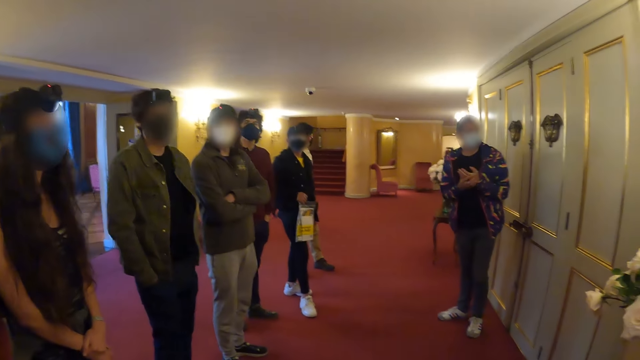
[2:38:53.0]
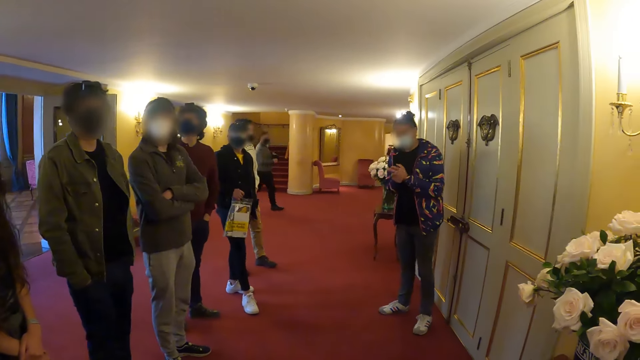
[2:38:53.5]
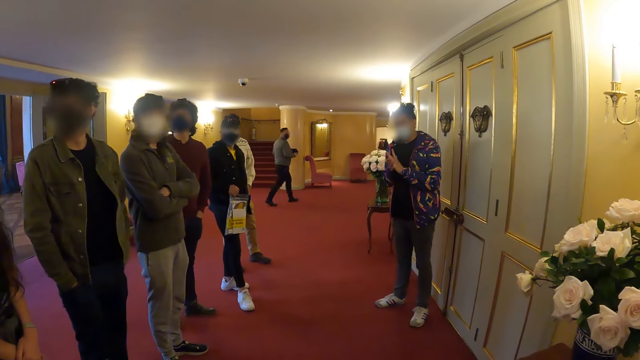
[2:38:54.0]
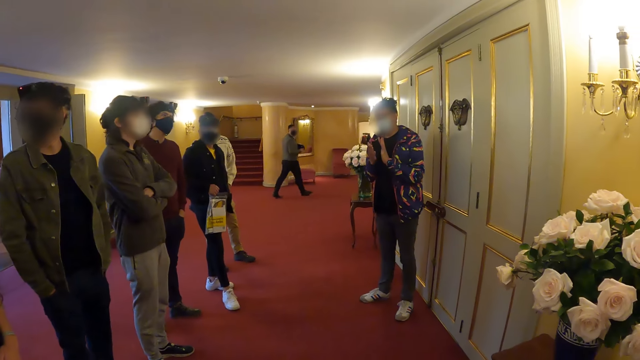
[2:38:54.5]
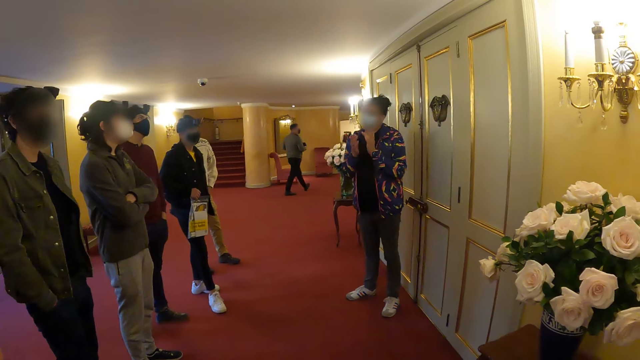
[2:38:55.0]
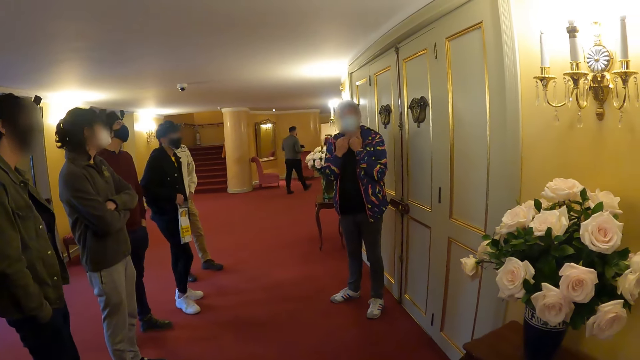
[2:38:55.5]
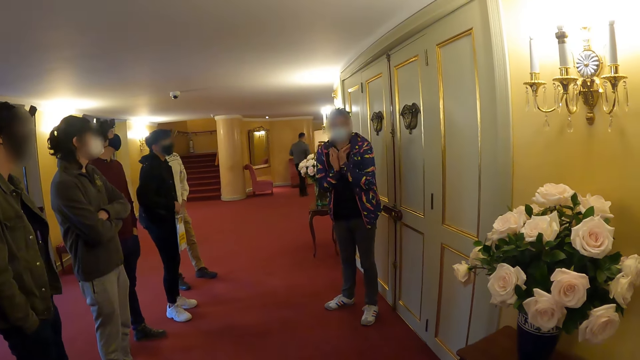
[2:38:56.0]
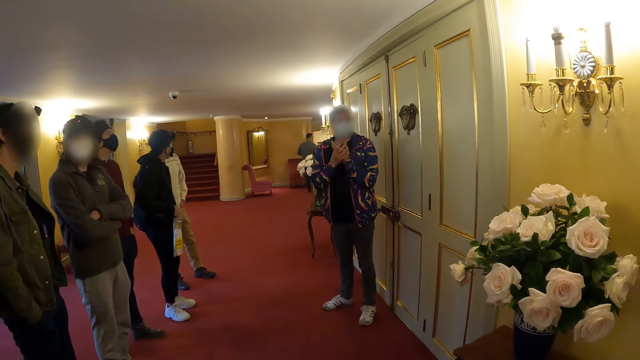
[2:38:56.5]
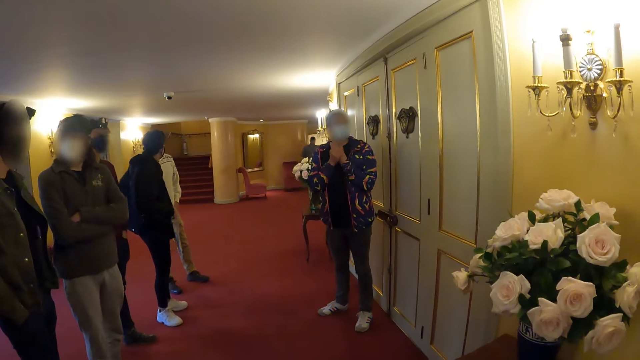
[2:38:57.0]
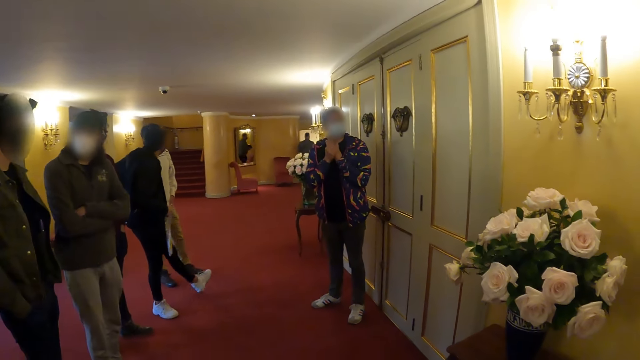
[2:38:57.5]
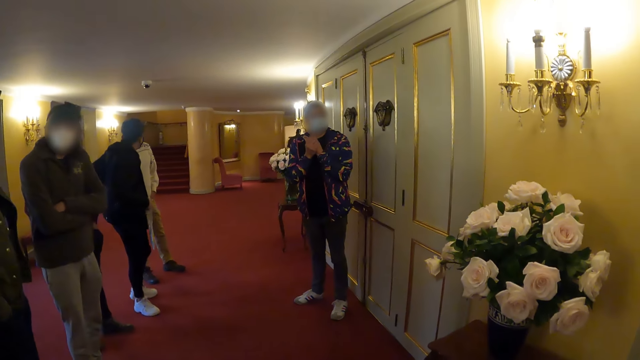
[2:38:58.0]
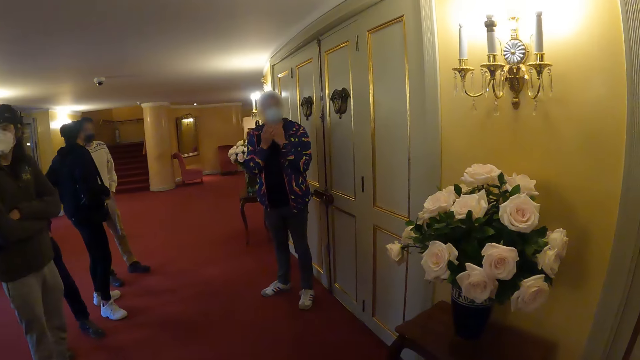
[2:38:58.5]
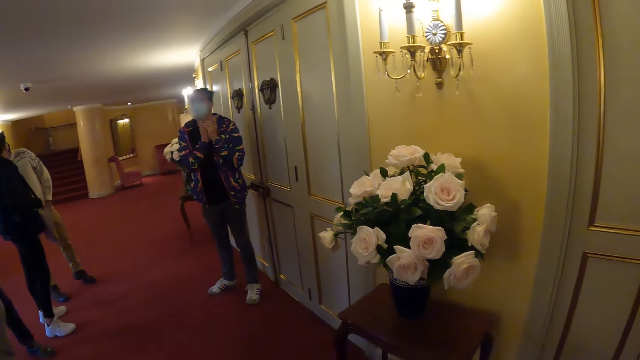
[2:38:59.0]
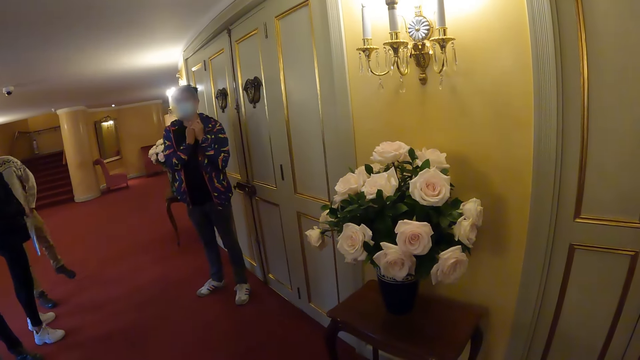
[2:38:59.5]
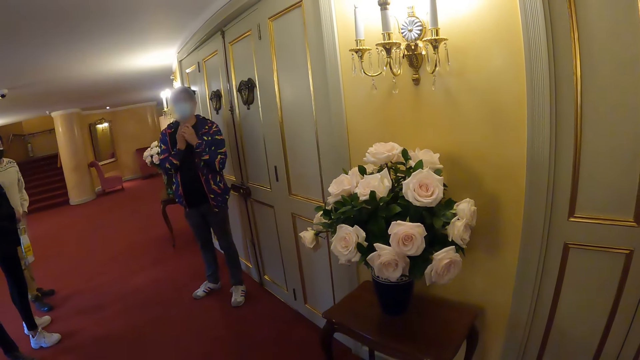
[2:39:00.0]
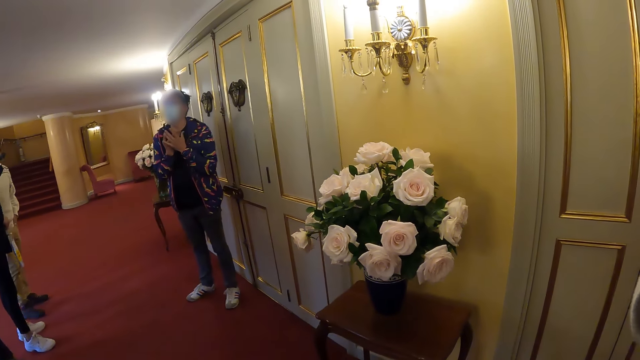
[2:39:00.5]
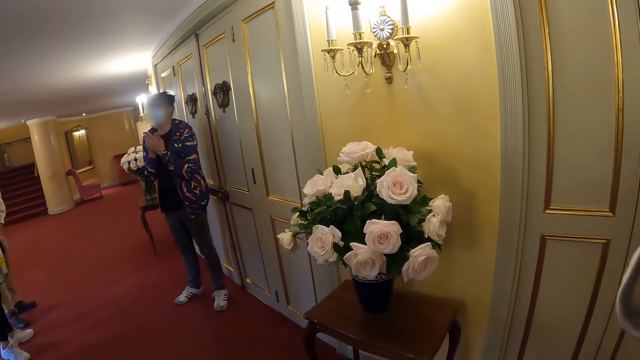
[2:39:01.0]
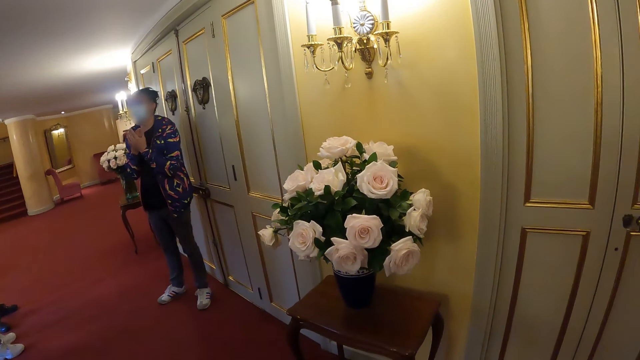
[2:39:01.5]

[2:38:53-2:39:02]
The camera wearer looks at a man. They look at a woman. They look at the flower bouquet.

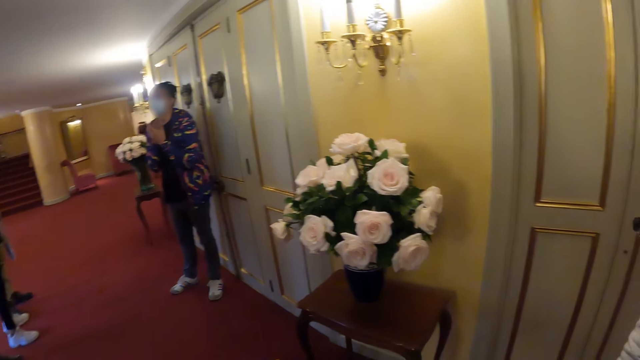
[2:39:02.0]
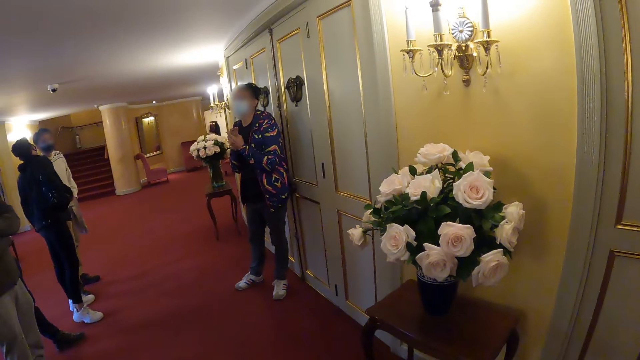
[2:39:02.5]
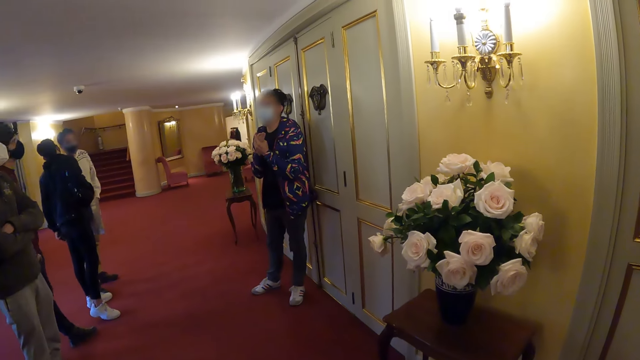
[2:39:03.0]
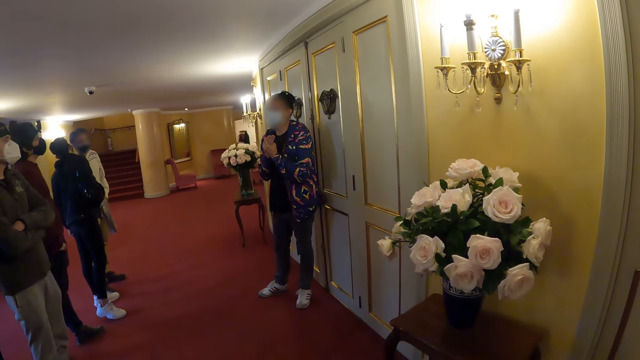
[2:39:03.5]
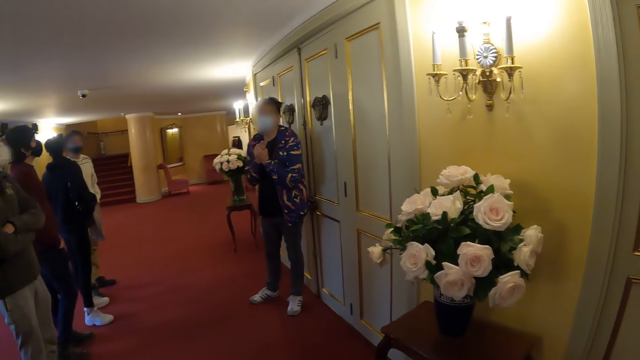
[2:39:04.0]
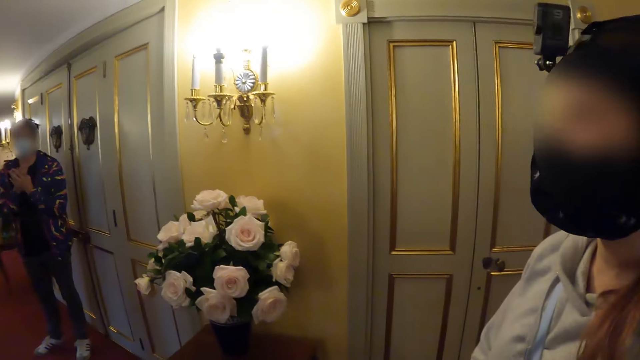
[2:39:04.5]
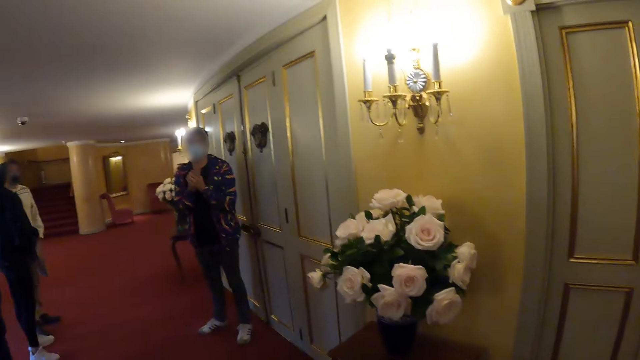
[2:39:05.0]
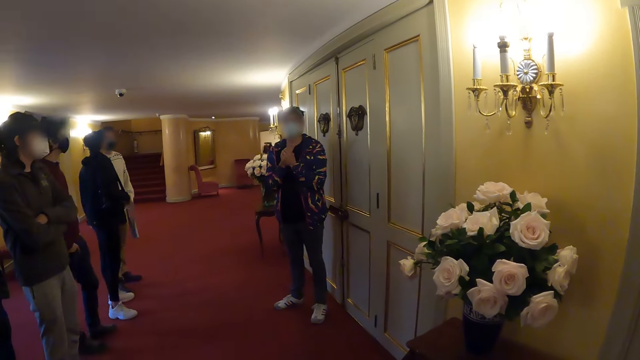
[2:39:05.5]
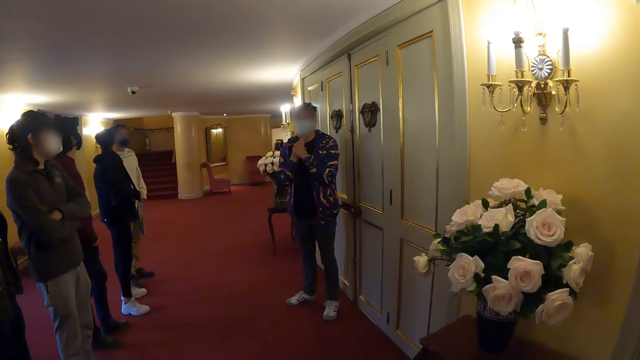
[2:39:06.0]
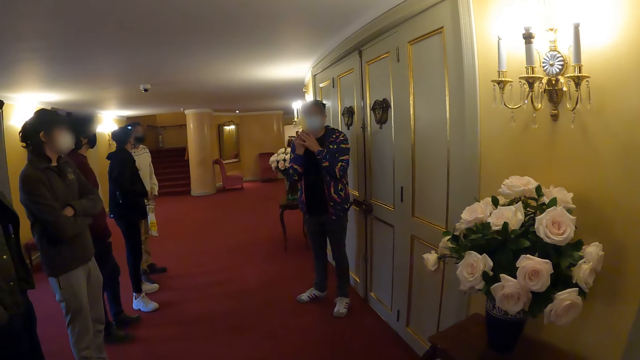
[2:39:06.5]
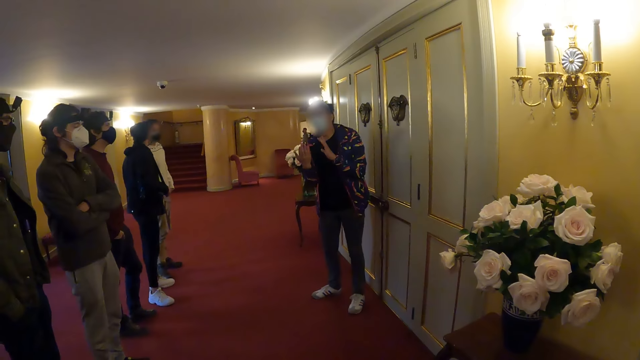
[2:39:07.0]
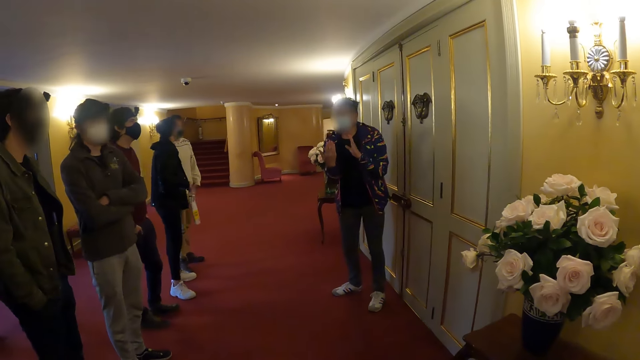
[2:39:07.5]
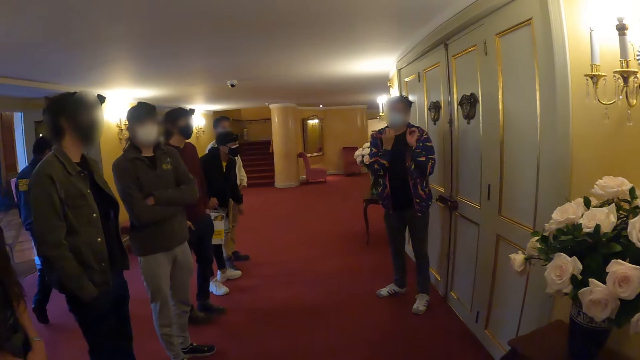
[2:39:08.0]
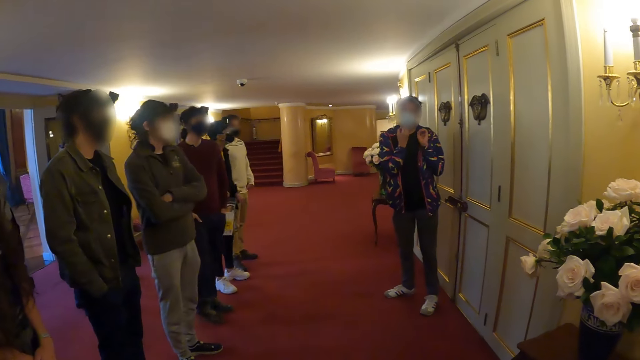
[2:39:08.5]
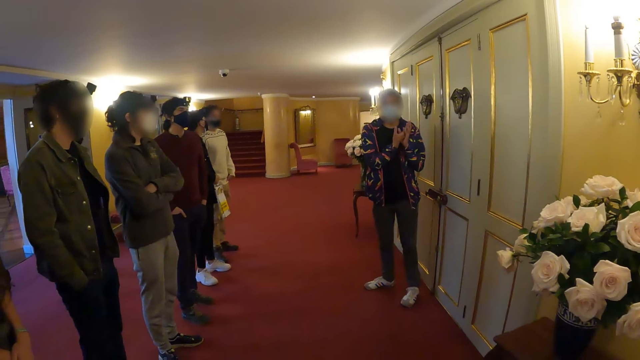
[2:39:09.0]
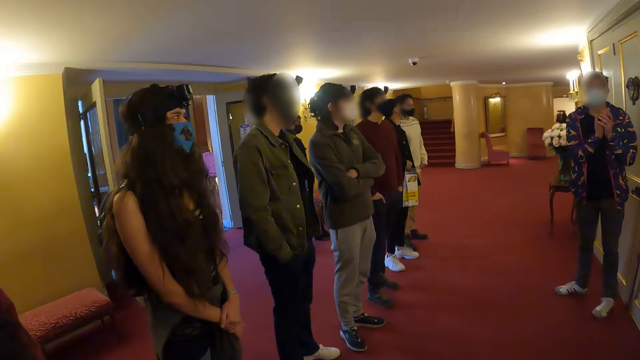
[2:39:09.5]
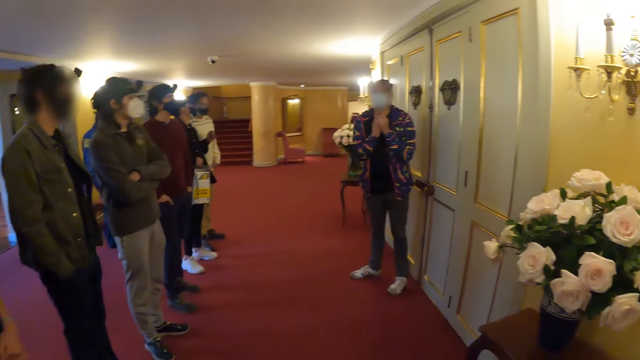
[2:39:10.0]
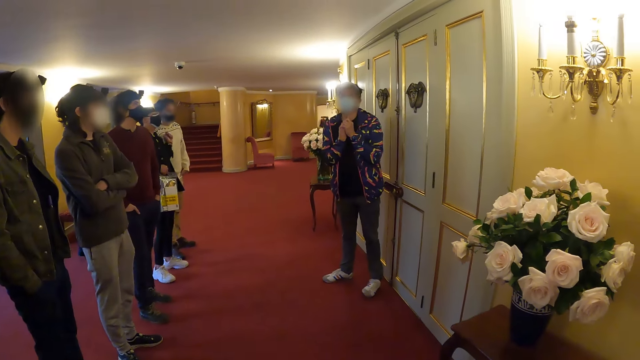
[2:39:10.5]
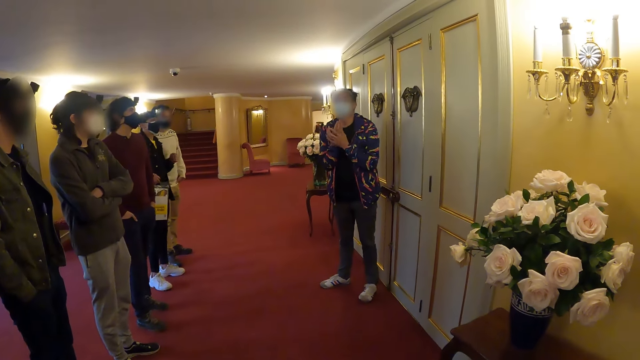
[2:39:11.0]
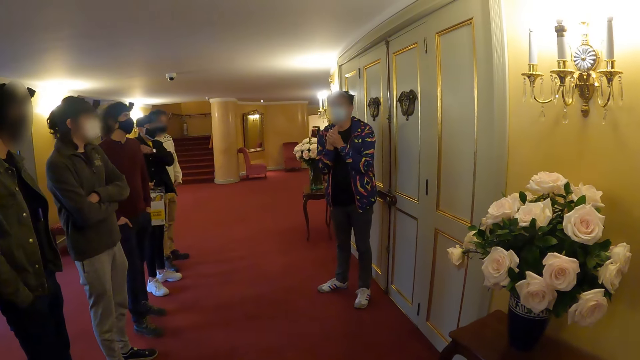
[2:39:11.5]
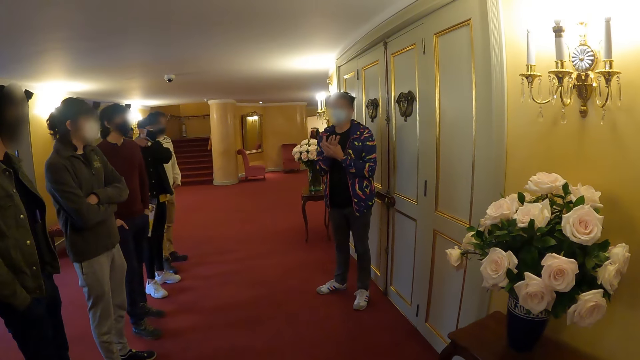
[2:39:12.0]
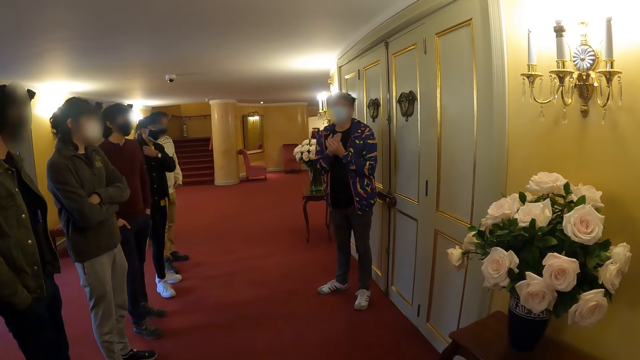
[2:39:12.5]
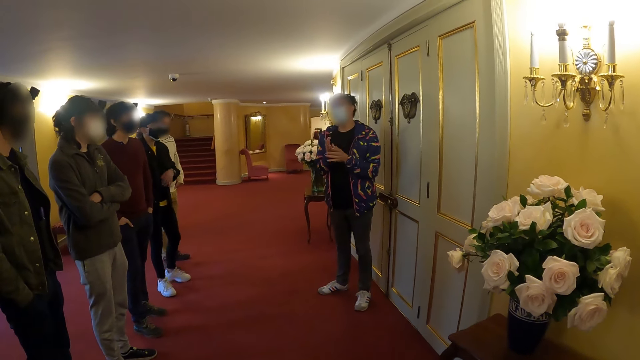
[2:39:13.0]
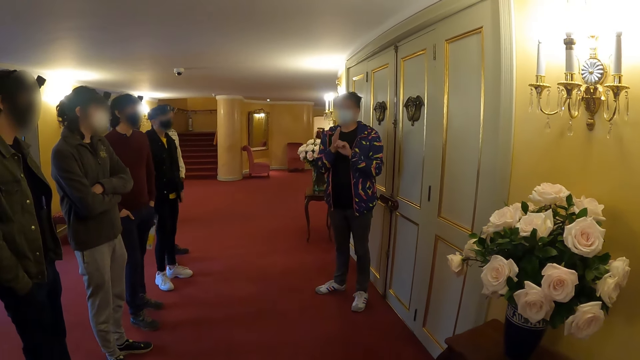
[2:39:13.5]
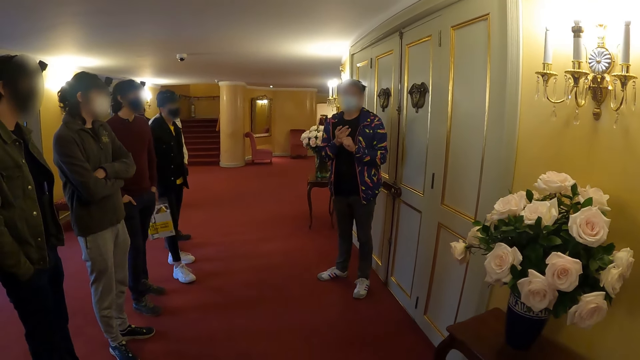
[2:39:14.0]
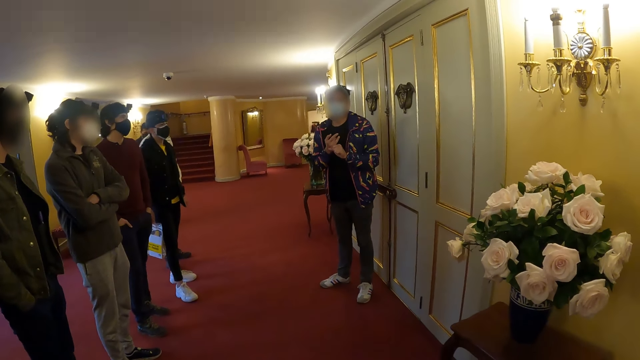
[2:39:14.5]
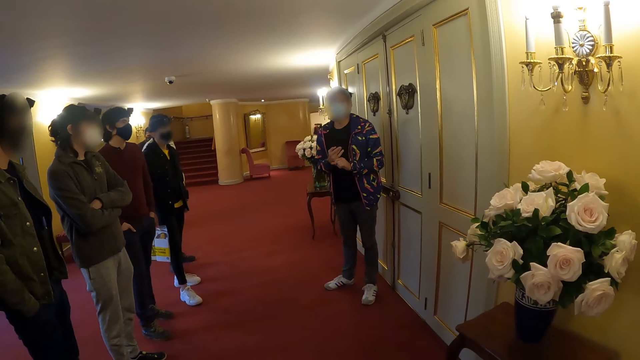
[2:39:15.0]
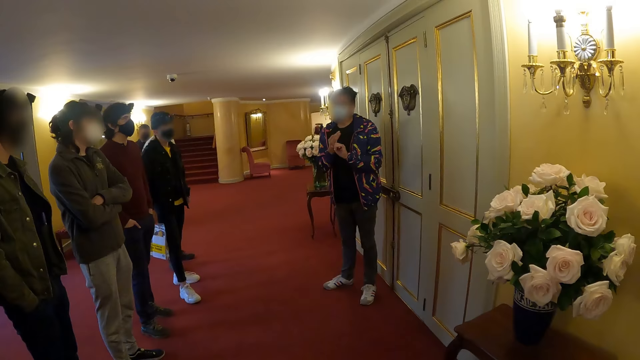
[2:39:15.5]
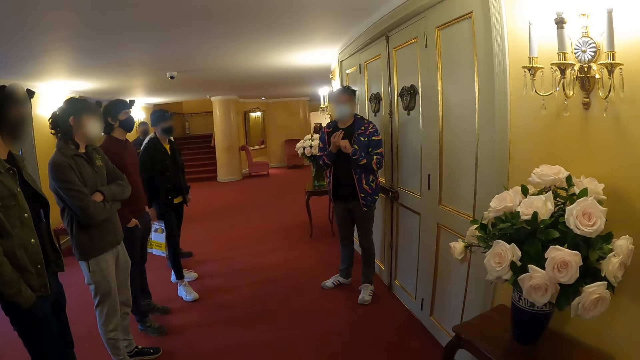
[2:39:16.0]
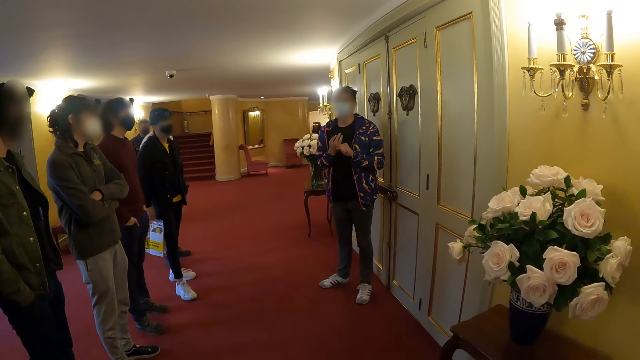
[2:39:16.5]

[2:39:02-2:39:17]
The camera wearer looks at a woman. They look at another woman. They look at the first woman. They look around. They look at the first woman.
